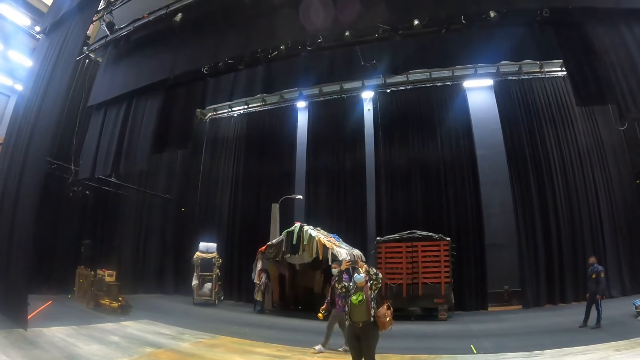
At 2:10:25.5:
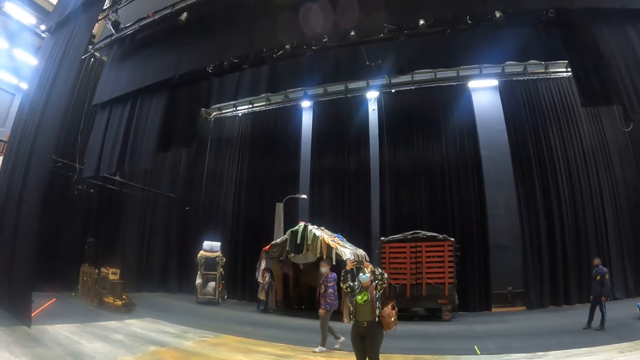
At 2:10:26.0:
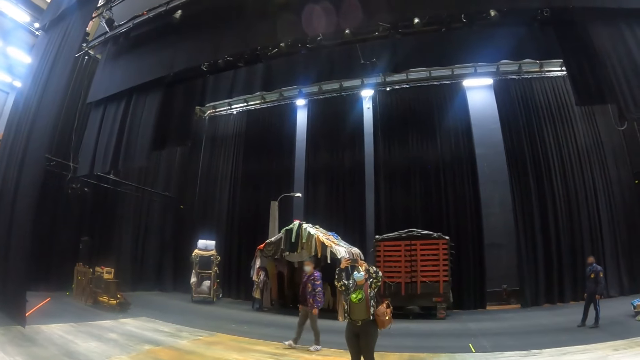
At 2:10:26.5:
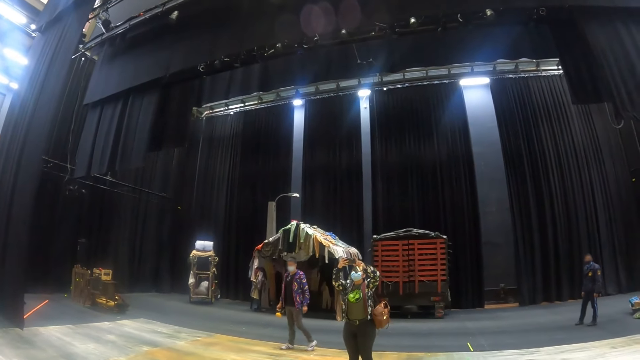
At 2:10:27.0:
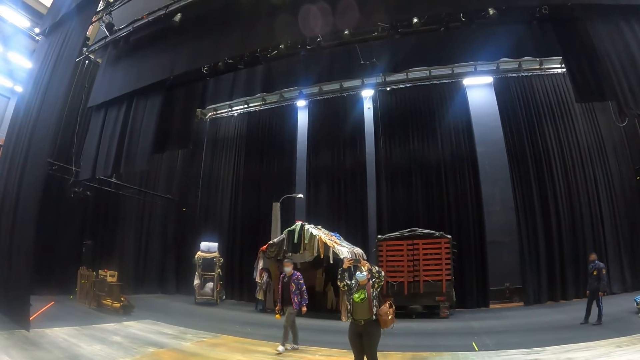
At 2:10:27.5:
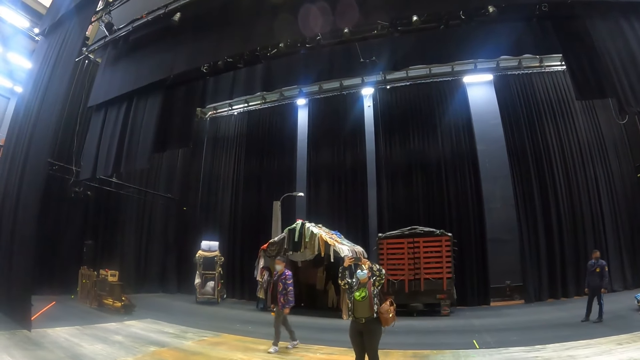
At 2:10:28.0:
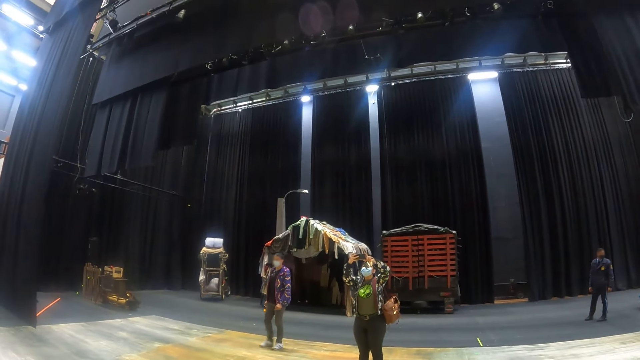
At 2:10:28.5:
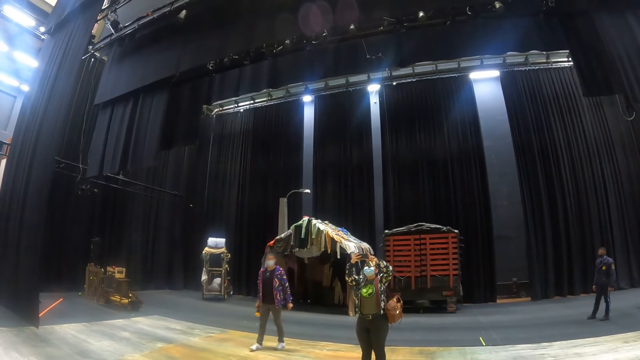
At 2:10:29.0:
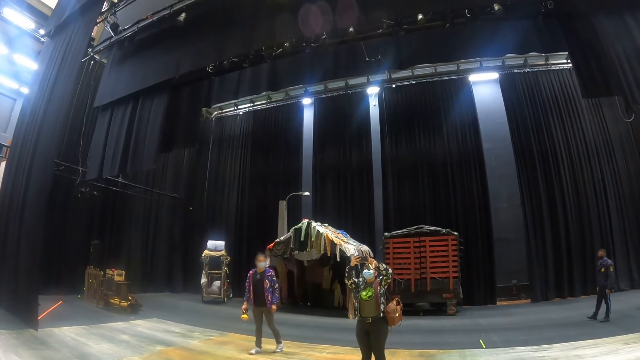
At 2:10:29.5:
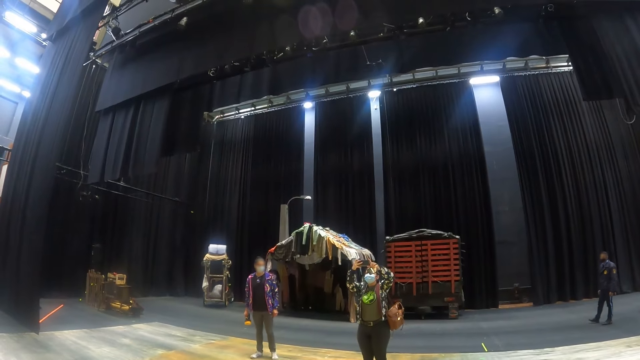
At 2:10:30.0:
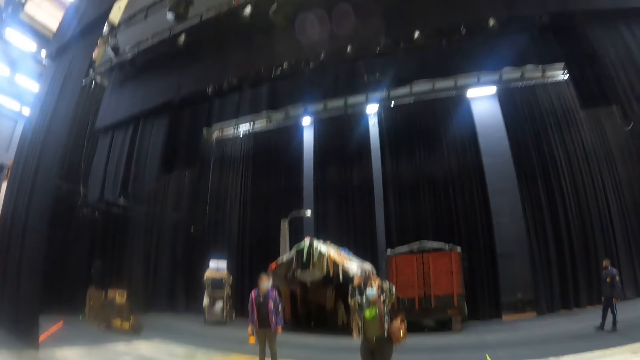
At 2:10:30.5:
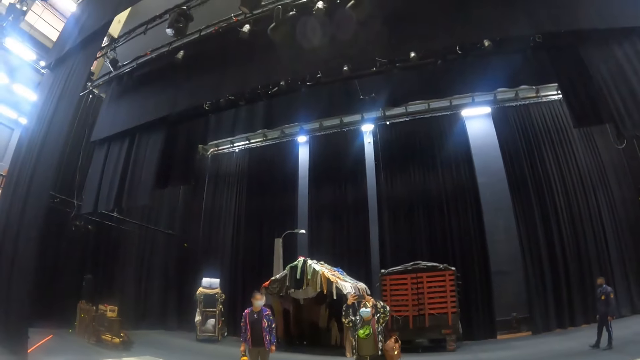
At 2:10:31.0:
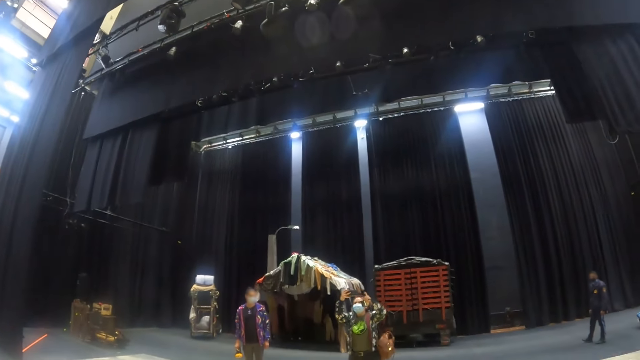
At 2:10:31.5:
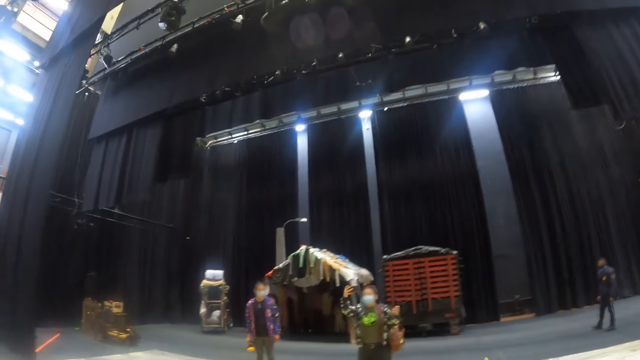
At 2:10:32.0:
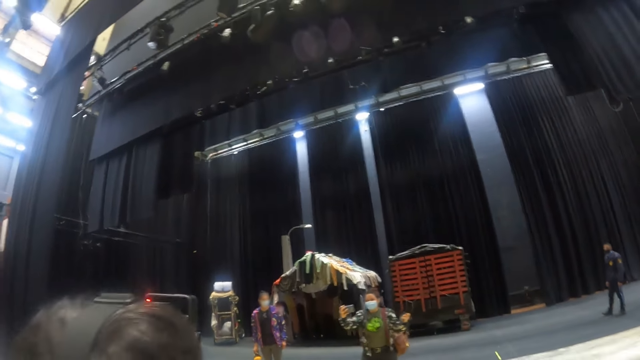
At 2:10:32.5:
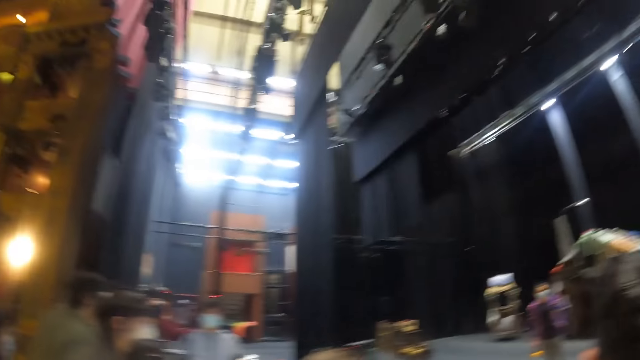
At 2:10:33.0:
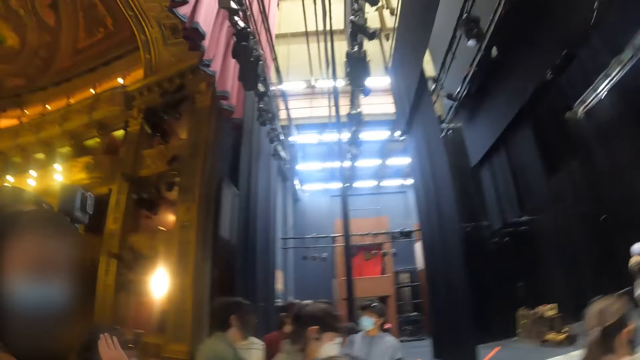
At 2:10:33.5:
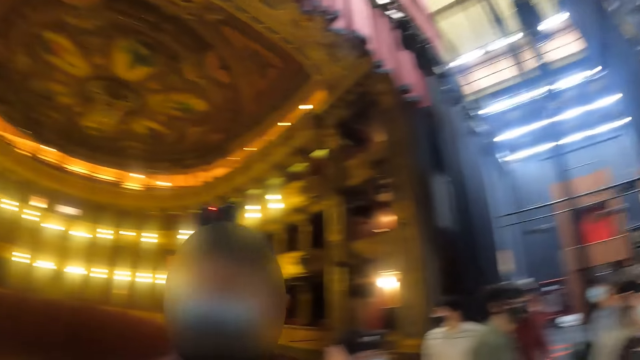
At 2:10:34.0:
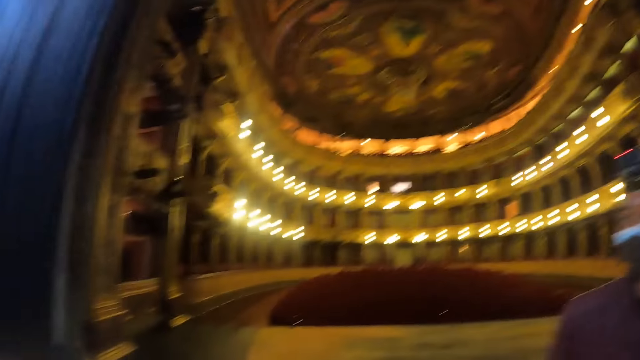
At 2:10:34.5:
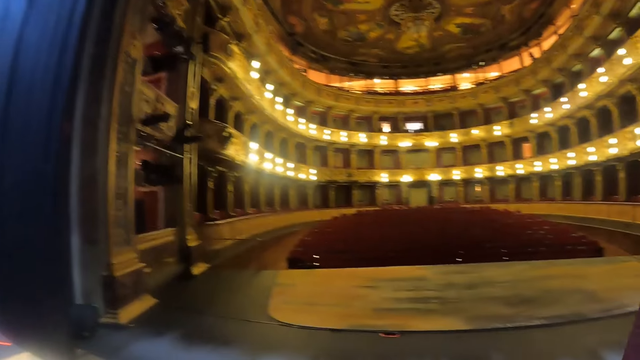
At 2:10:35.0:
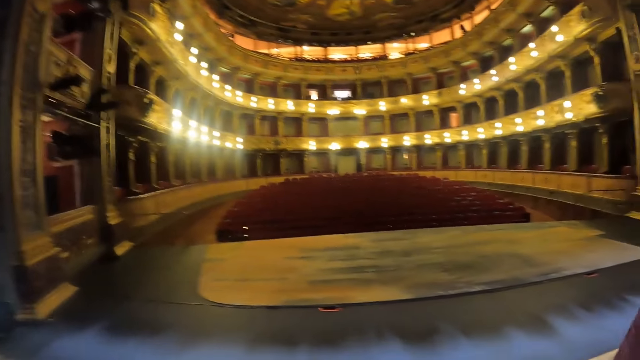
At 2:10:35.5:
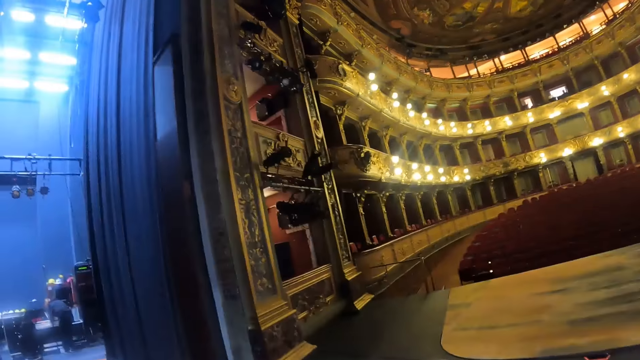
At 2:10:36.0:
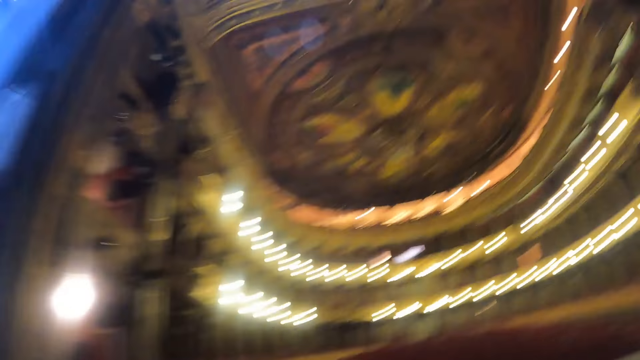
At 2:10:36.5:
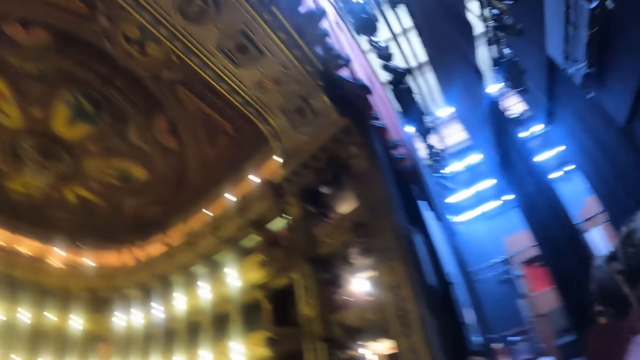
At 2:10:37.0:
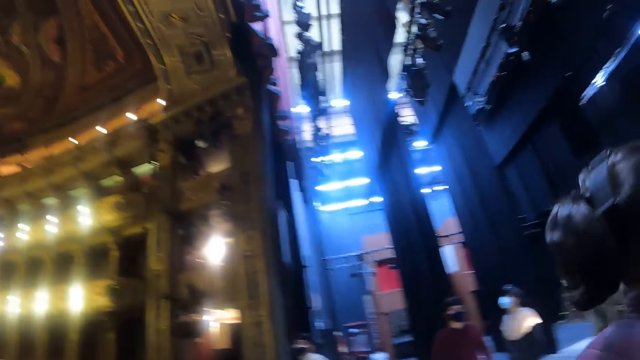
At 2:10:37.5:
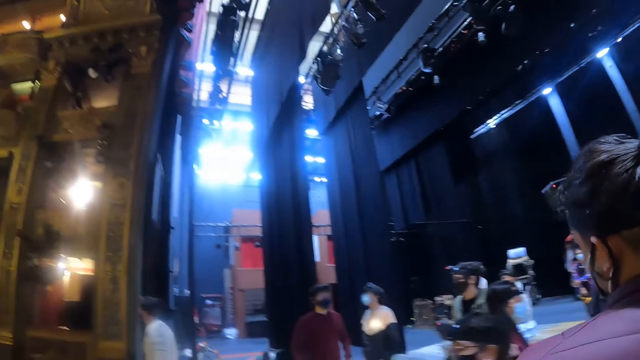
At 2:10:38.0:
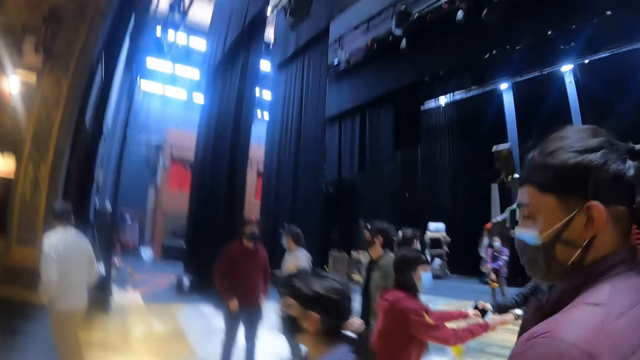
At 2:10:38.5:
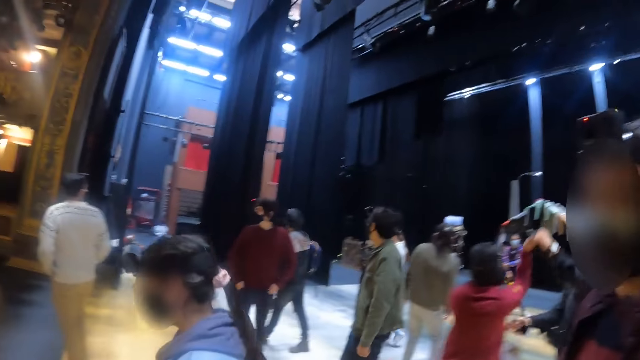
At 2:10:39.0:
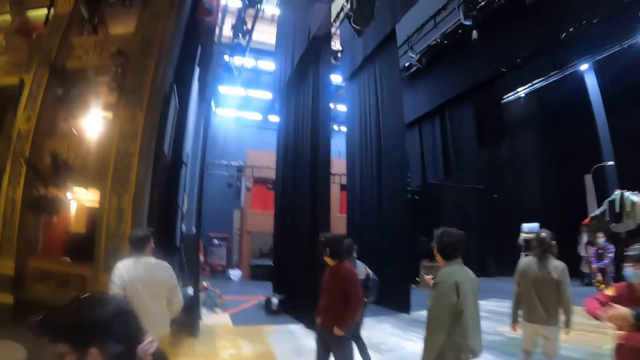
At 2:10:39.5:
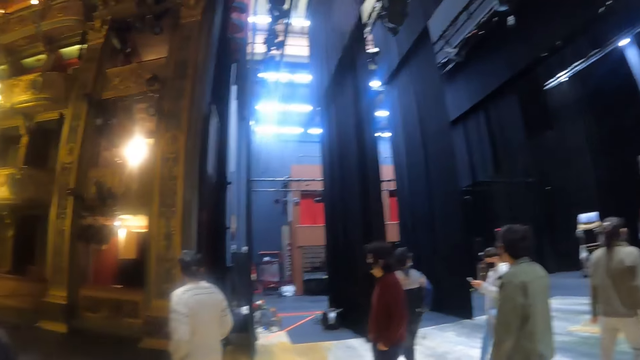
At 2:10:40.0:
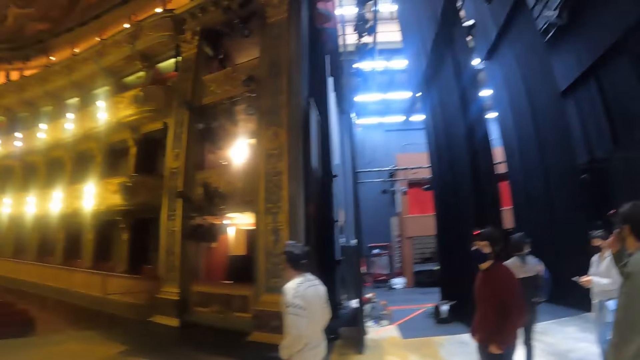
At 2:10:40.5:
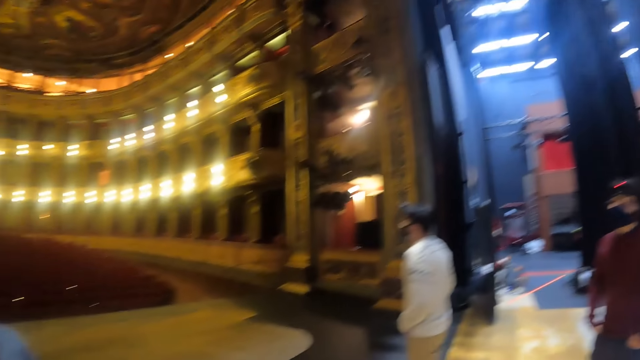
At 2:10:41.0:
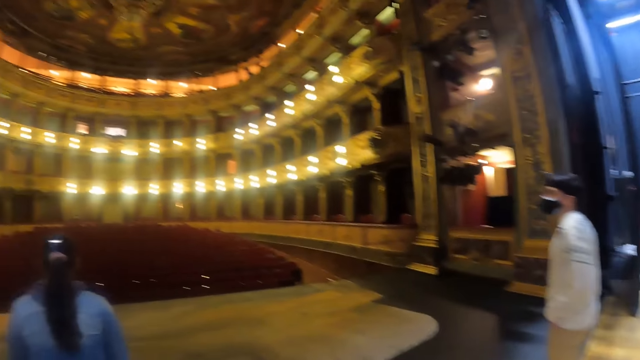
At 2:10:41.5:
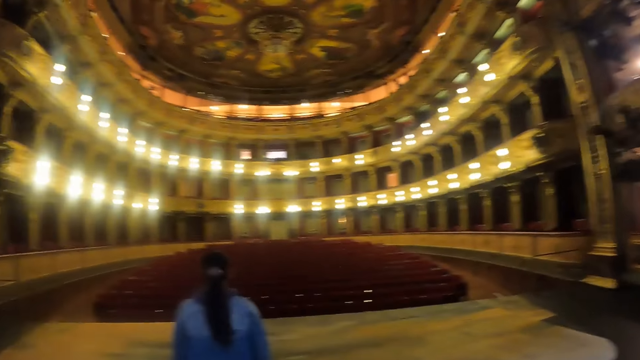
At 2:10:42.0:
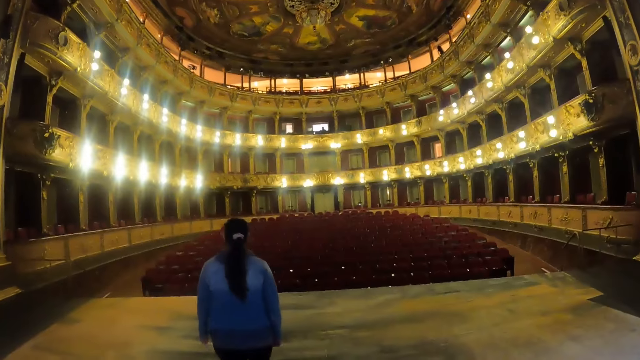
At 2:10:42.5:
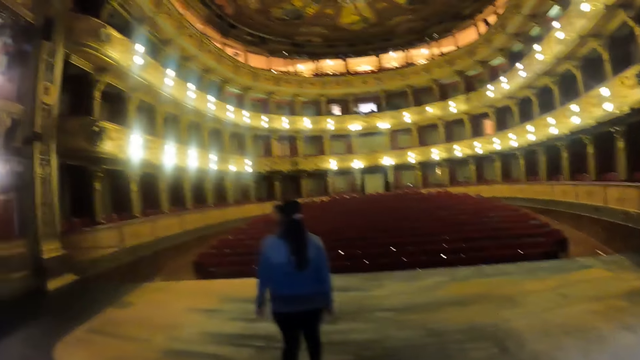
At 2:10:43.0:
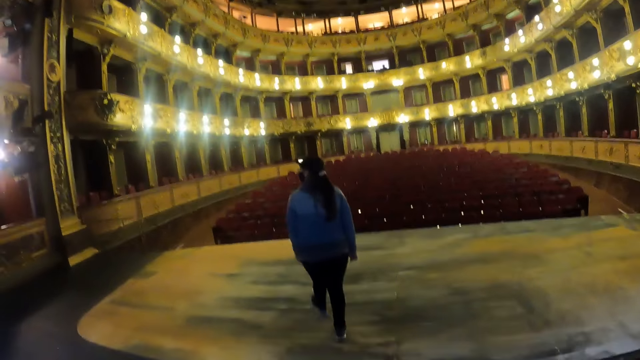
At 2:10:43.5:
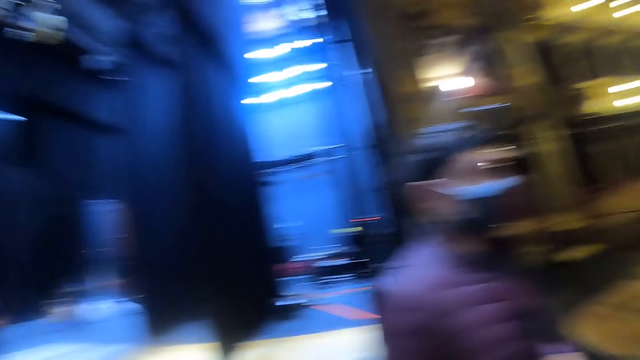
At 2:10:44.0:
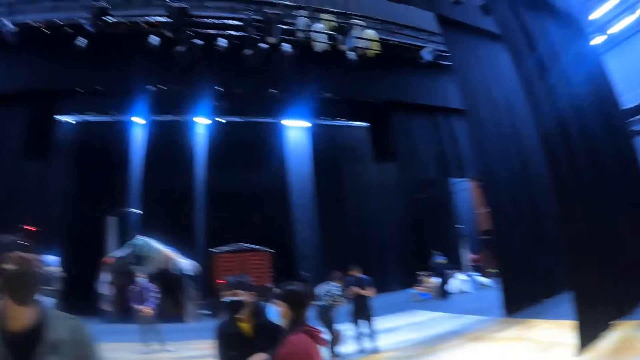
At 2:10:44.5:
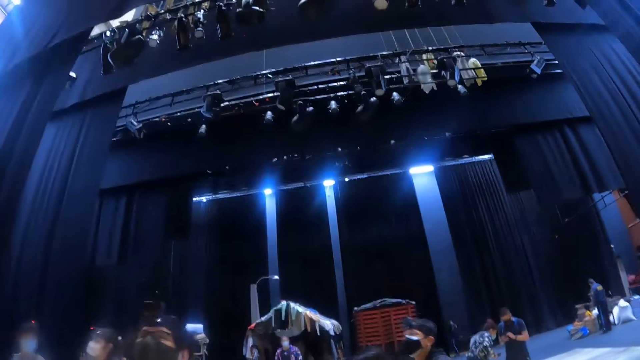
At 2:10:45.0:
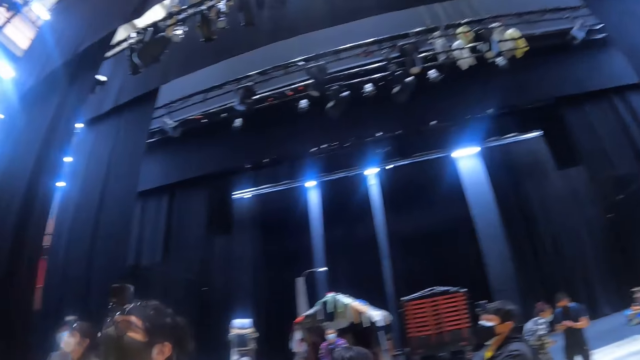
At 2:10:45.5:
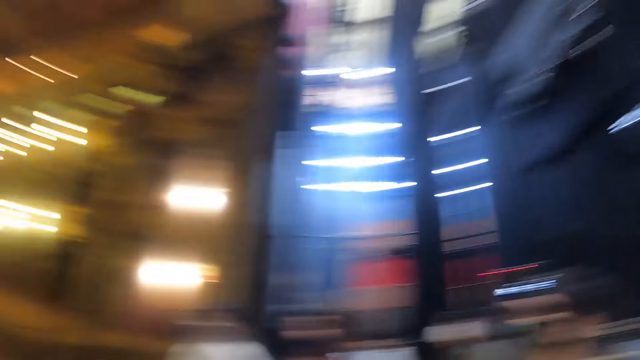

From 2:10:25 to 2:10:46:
The camera wearer looks around. They move around the room. They look around the room.
